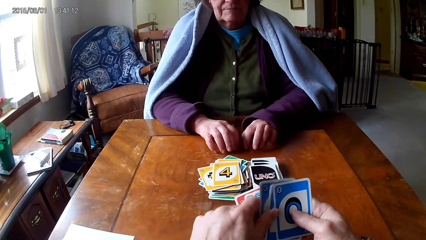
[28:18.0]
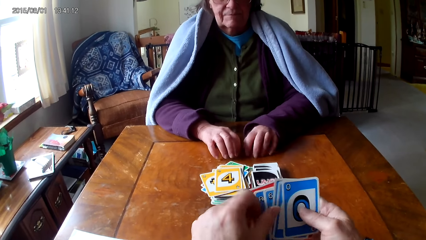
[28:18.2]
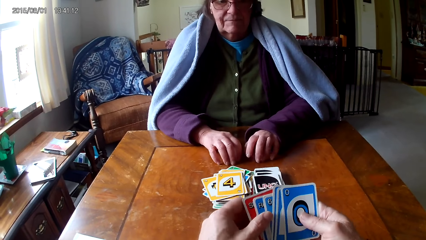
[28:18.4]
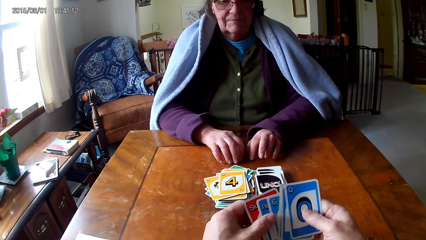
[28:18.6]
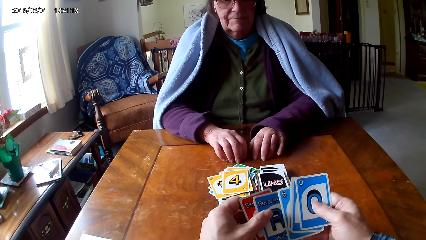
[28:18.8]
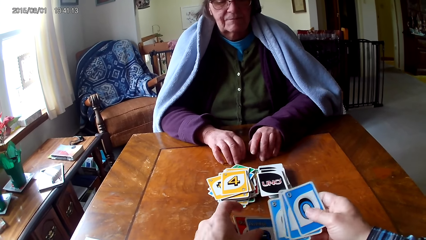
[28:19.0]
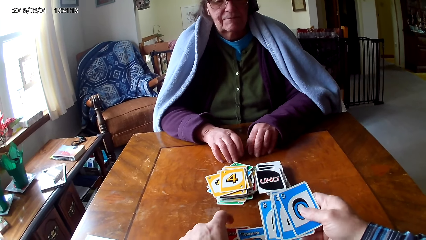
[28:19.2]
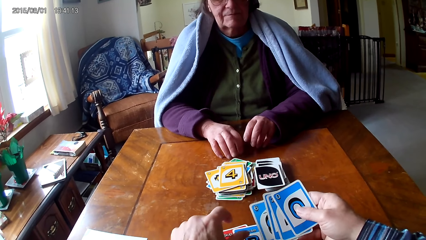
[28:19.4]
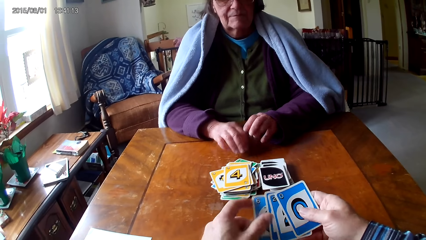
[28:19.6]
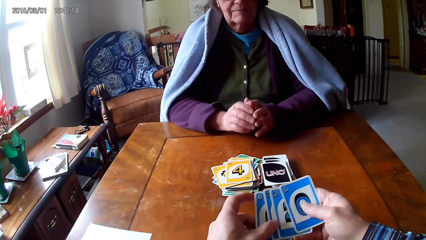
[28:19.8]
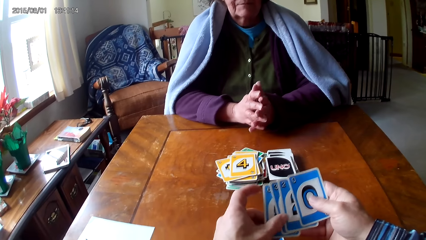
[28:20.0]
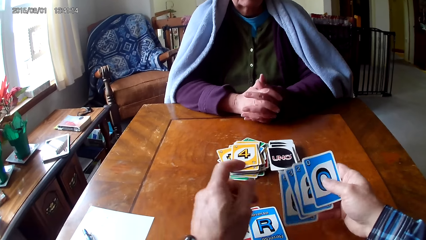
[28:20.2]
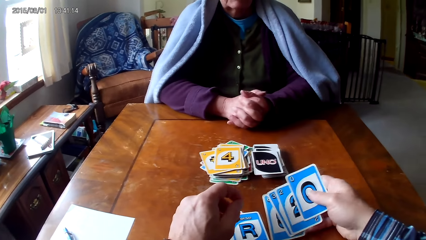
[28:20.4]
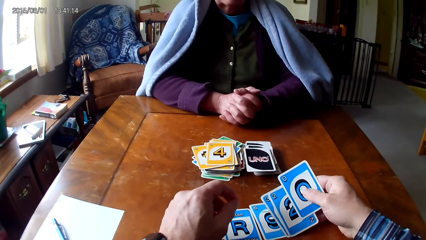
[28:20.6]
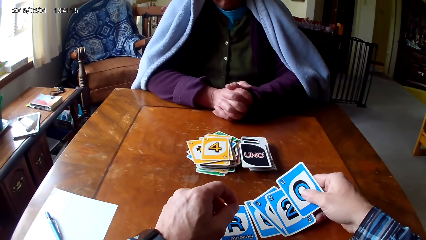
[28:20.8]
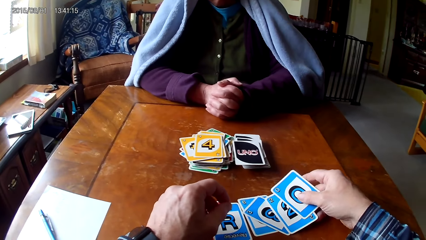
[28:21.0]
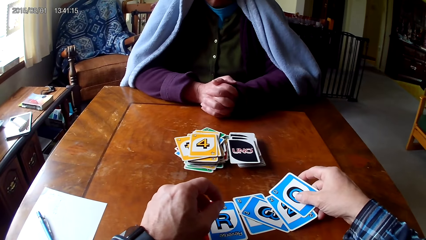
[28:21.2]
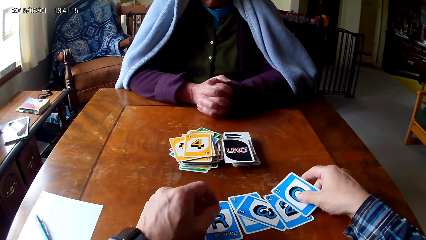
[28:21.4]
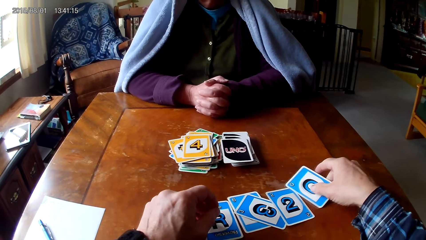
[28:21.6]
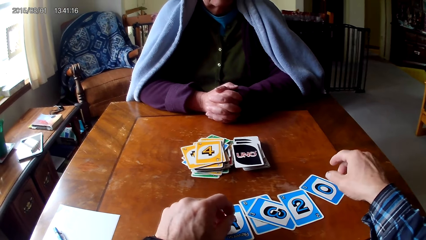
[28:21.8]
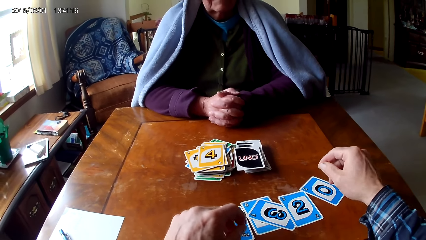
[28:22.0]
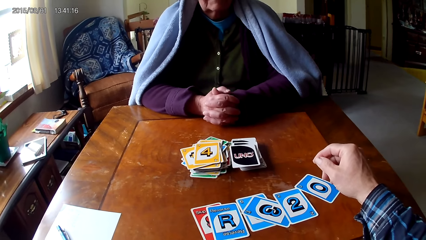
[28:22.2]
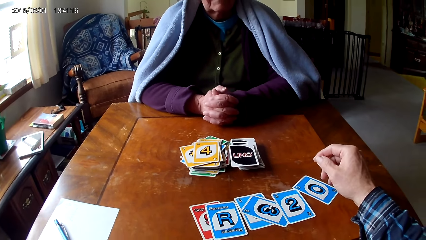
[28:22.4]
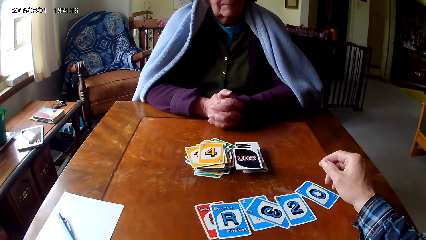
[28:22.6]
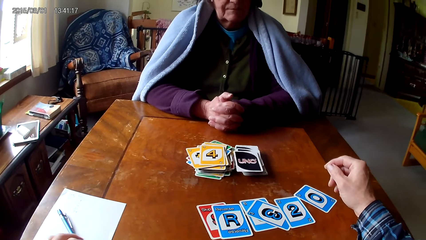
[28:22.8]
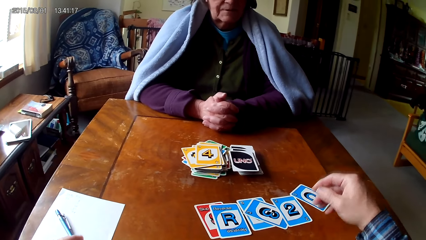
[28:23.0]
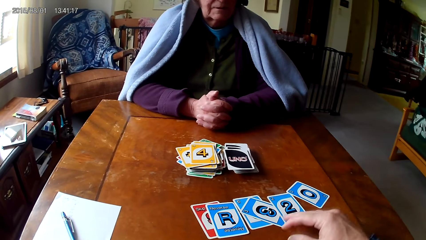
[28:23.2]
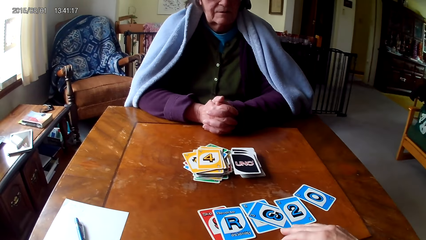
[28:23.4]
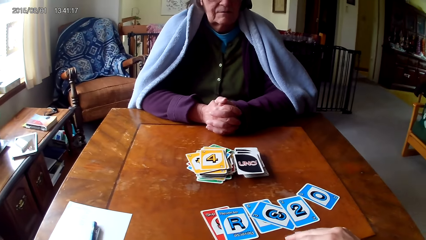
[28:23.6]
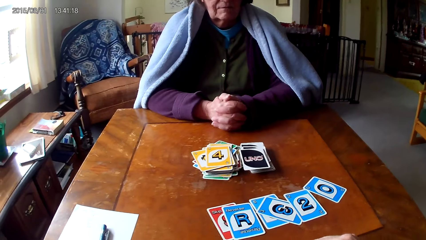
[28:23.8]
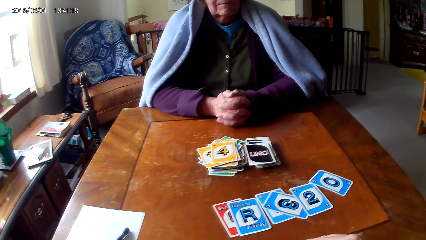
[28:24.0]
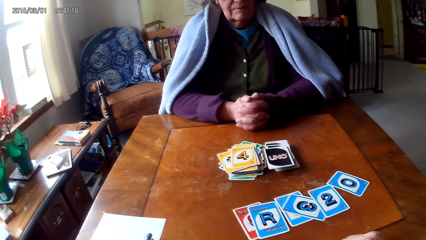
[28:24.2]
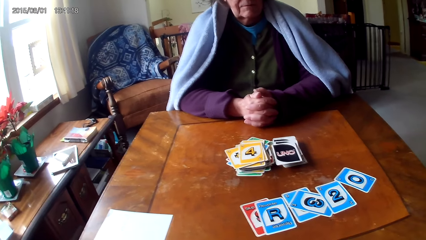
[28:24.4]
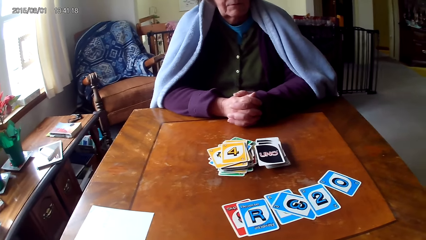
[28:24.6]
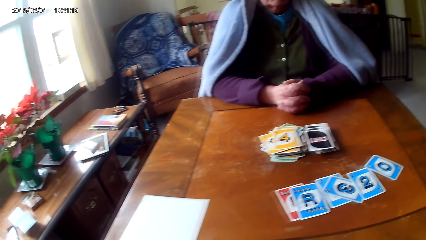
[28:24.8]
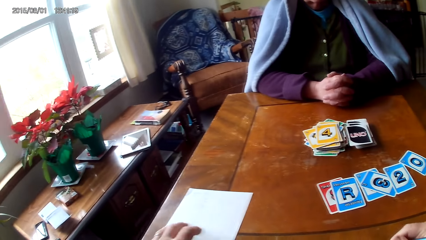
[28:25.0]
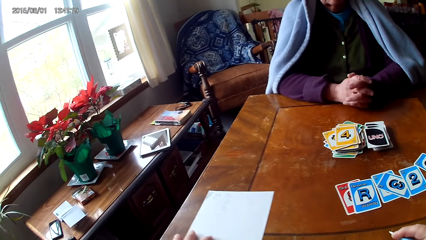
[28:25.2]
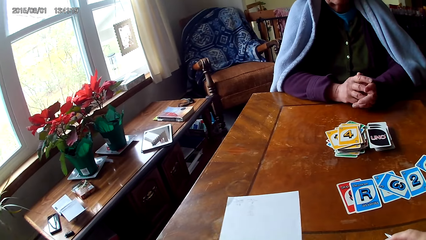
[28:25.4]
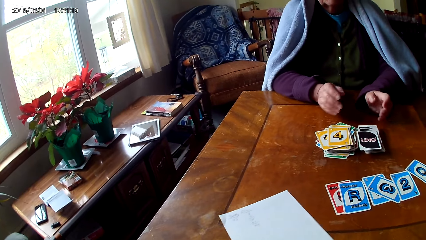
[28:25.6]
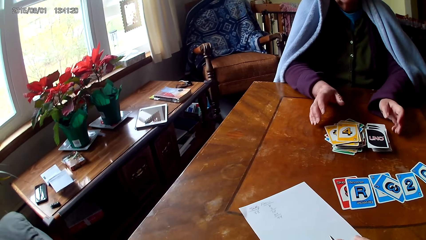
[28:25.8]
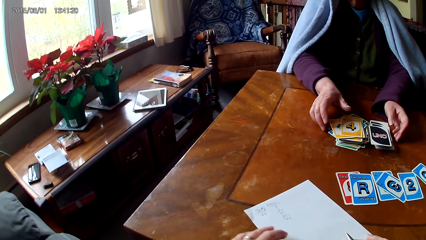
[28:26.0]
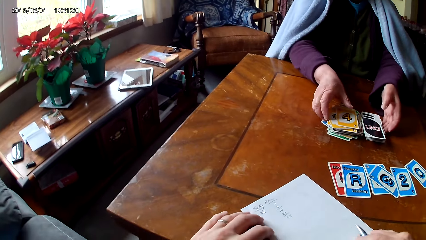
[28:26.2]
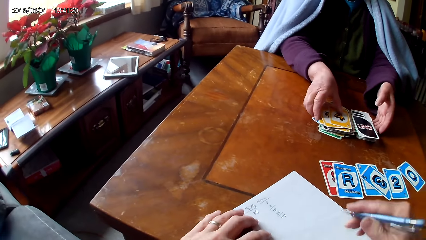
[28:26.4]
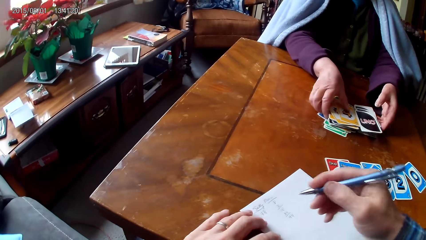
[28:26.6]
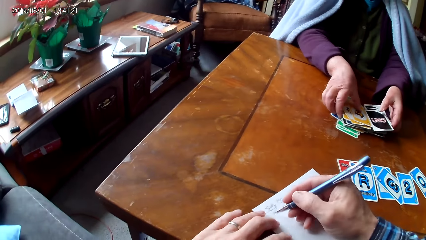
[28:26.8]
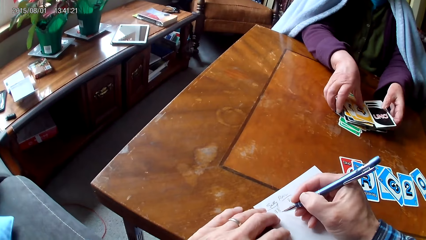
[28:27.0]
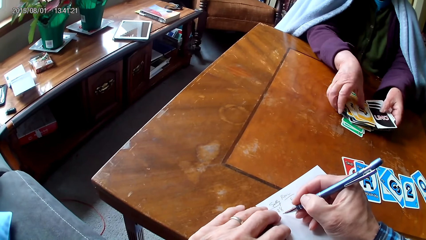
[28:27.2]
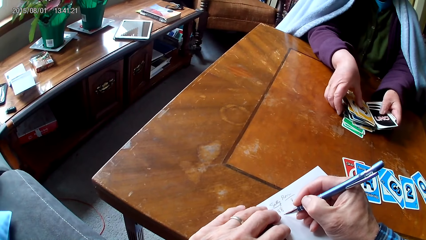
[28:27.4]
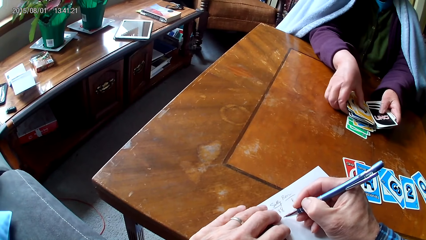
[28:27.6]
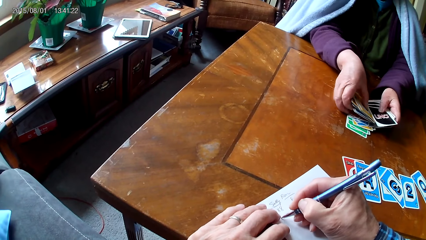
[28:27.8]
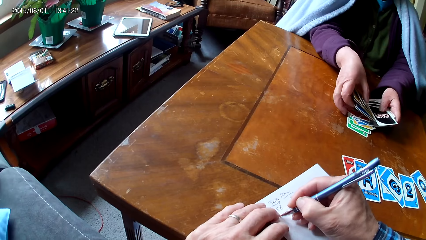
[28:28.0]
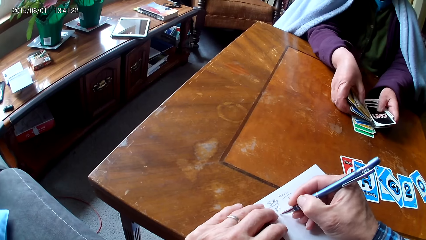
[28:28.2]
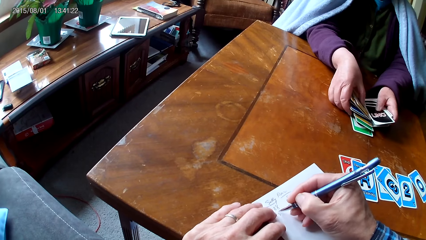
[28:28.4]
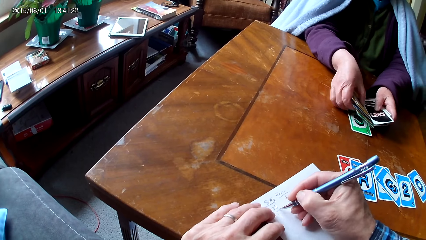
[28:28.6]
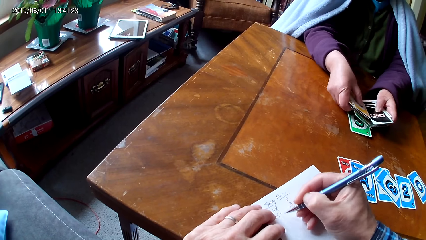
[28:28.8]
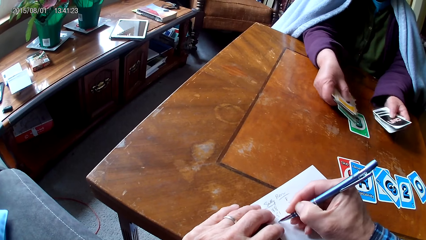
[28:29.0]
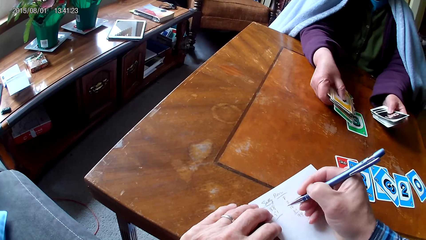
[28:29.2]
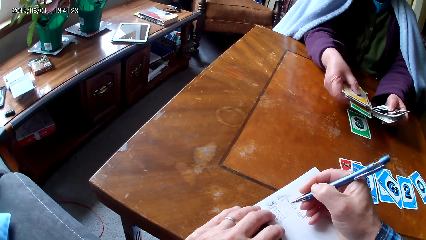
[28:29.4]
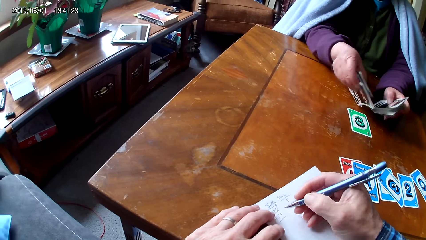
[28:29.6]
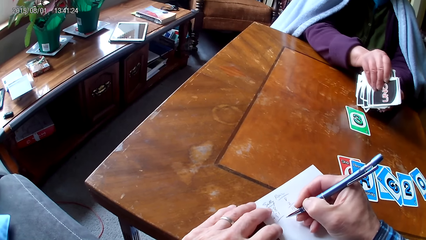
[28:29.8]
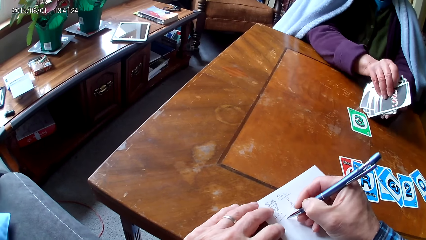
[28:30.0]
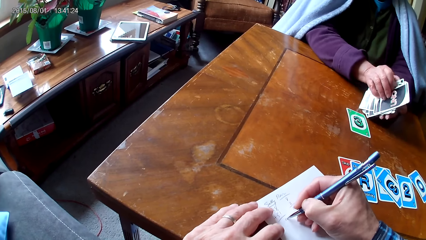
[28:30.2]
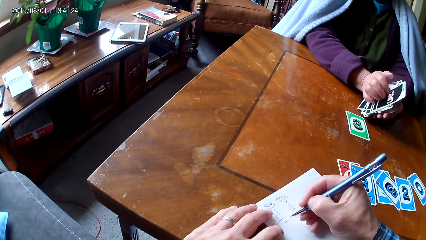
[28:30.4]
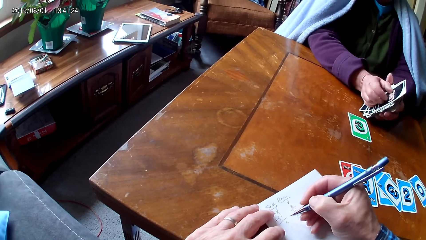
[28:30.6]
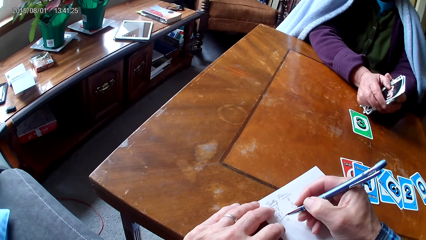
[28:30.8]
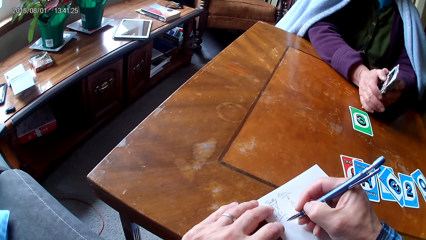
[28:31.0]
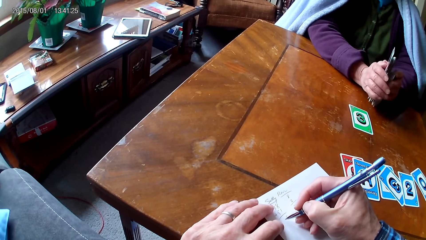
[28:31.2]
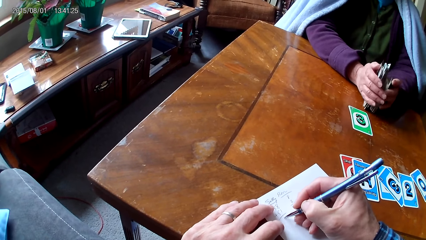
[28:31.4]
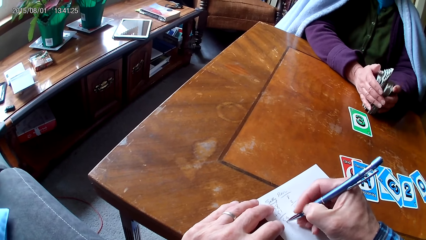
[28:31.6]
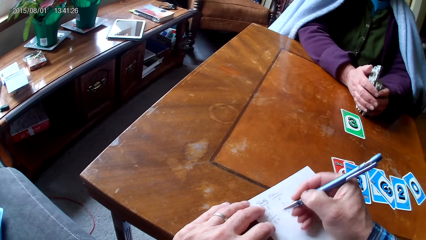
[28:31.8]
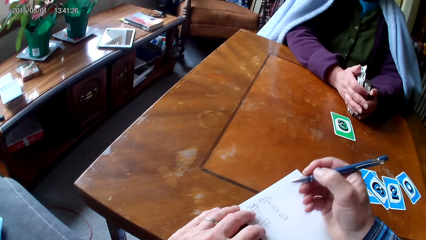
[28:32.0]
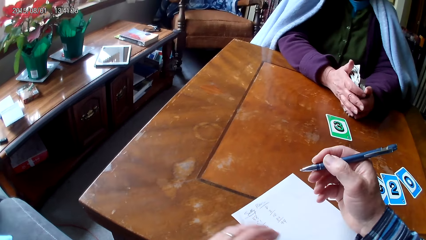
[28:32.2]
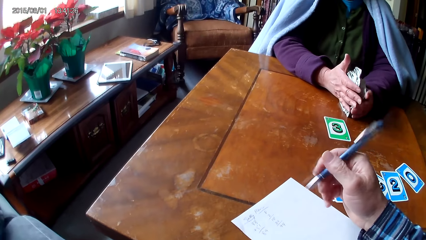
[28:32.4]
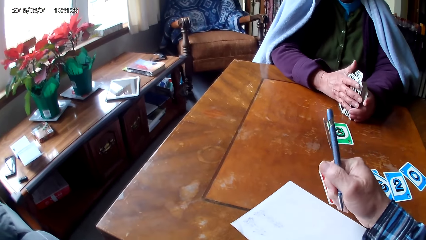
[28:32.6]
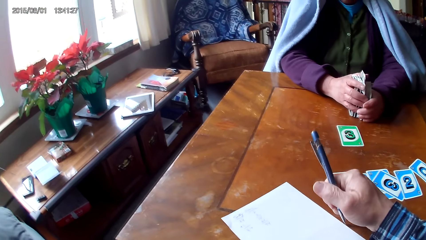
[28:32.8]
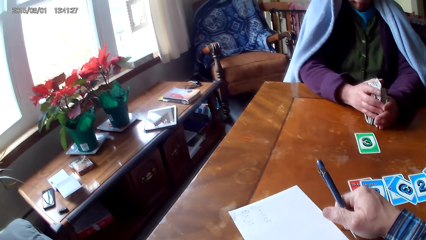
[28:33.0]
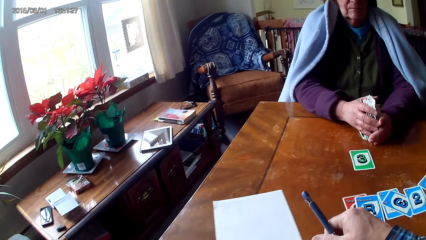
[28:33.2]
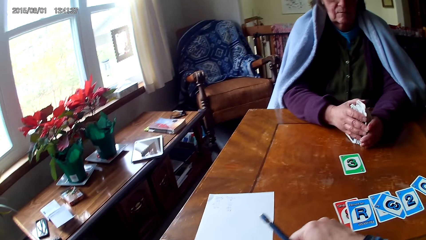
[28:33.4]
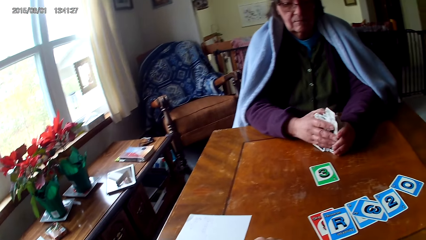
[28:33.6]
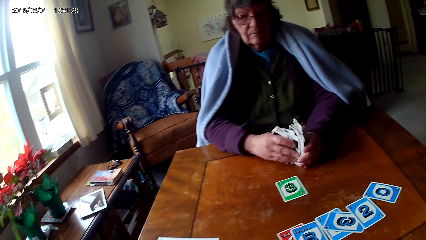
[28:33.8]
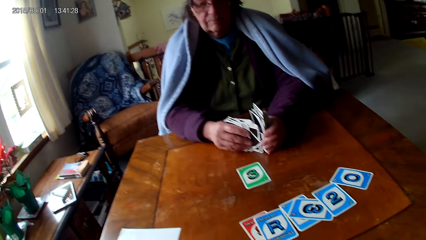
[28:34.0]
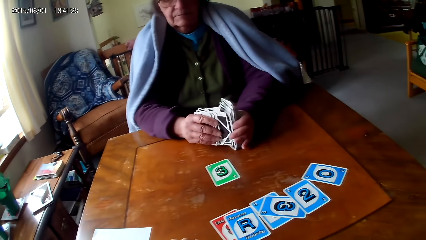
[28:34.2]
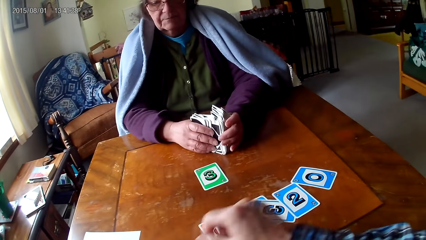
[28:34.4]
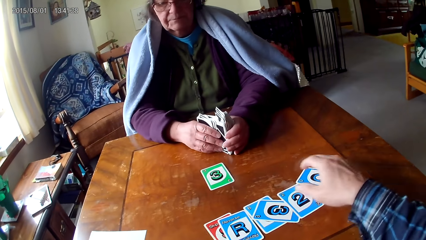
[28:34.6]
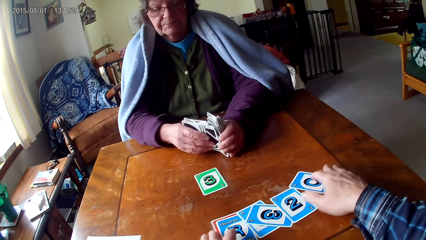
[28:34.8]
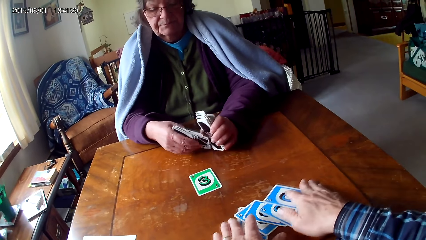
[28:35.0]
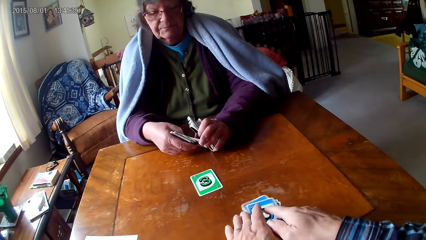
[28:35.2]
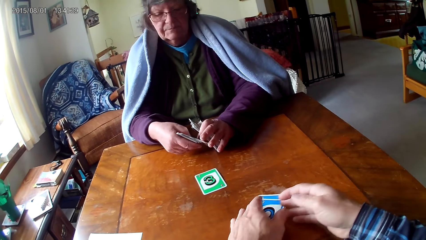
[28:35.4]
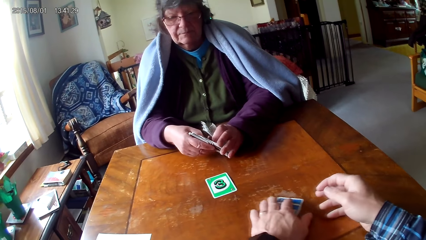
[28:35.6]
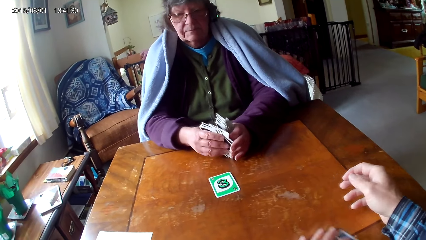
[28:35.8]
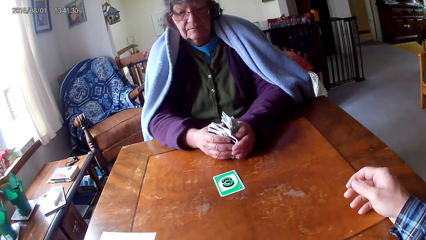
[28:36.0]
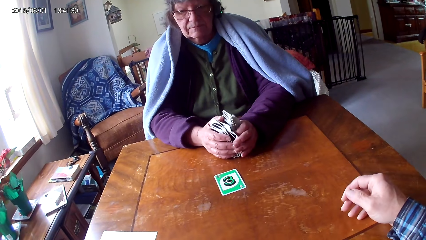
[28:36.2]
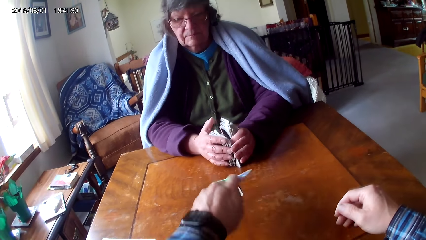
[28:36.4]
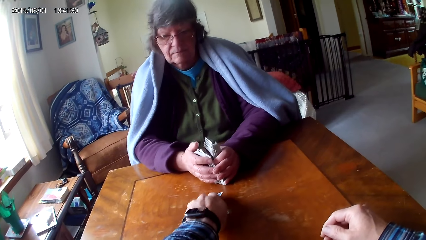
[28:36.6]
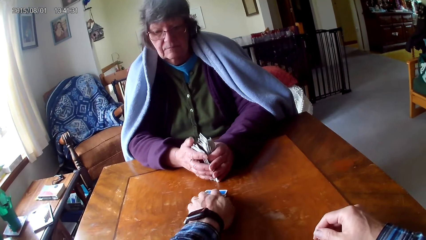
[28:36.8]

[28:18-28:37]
The camera wearer puts a card between other cards. They put the cards on the table. A woman taps fingers on the table and puts hands together. The camera wearer moves a pen with a hand. They move a paper on the table. They write on the paper with the pen. The woman picks cards with hands and holds the cards with hands. The camera wearer moves the paper on the table. They put down the pen. They hold cards with hands. They pick cards with a hand.
